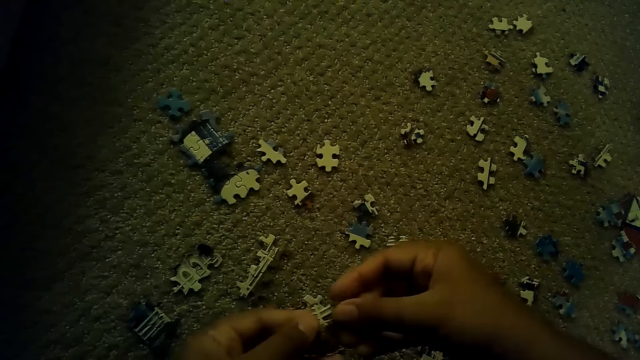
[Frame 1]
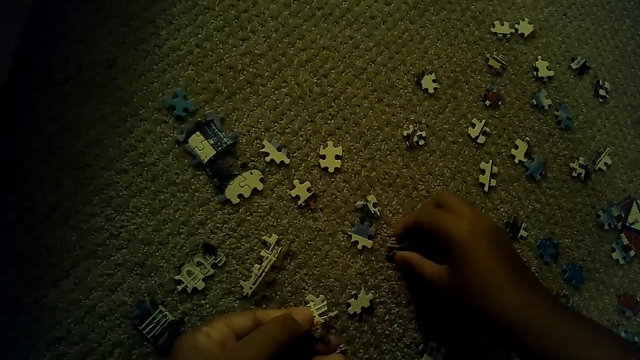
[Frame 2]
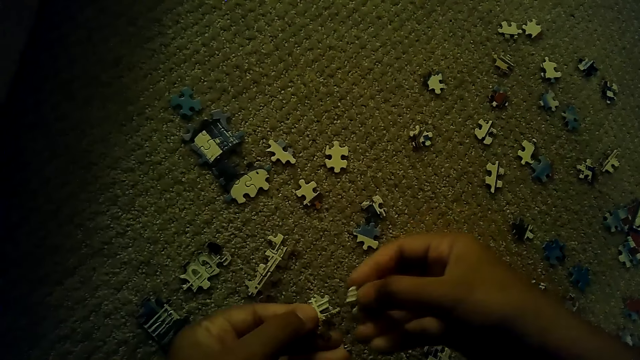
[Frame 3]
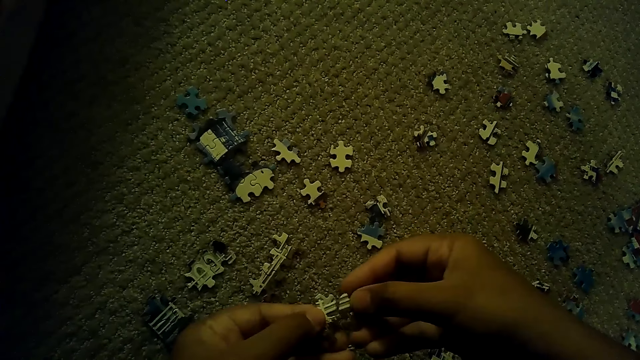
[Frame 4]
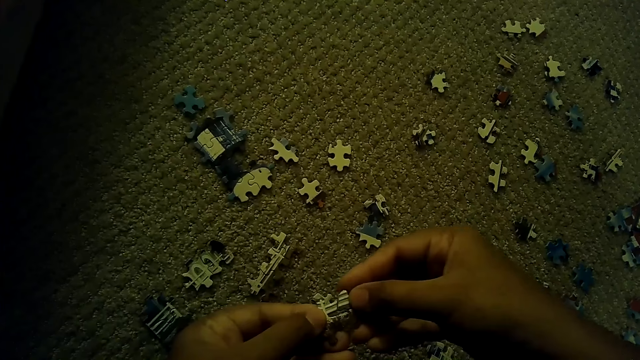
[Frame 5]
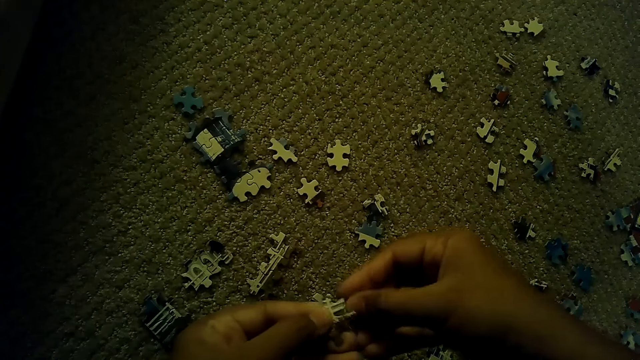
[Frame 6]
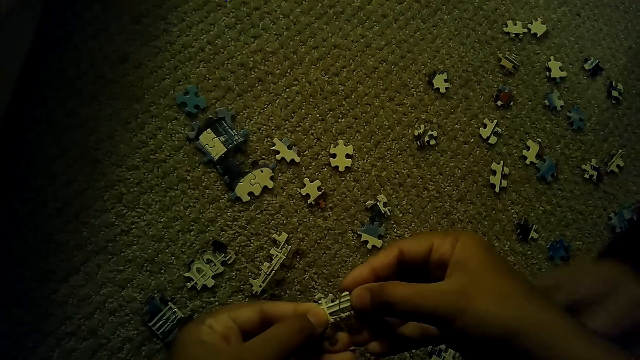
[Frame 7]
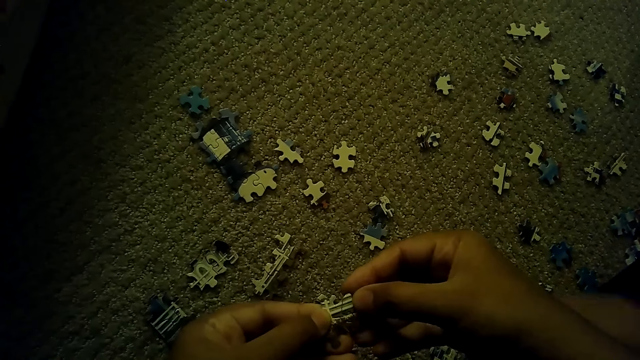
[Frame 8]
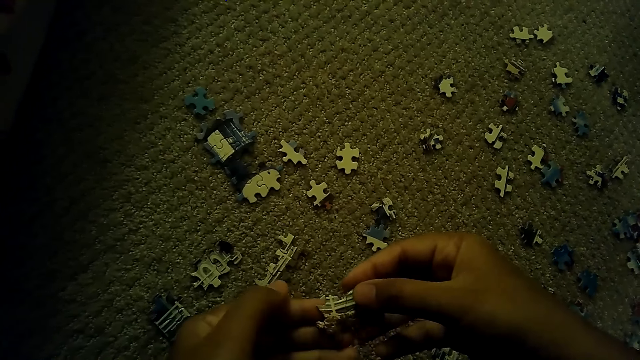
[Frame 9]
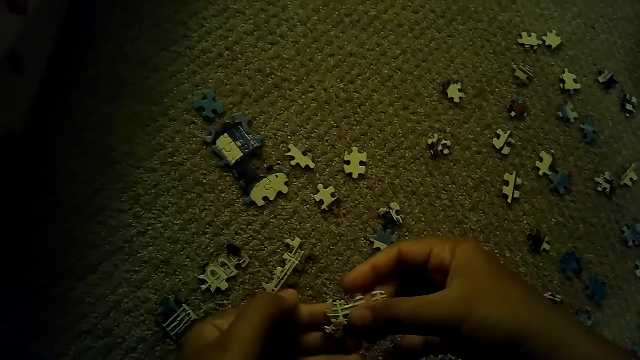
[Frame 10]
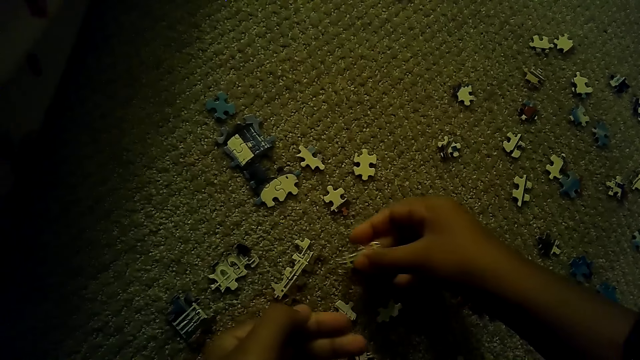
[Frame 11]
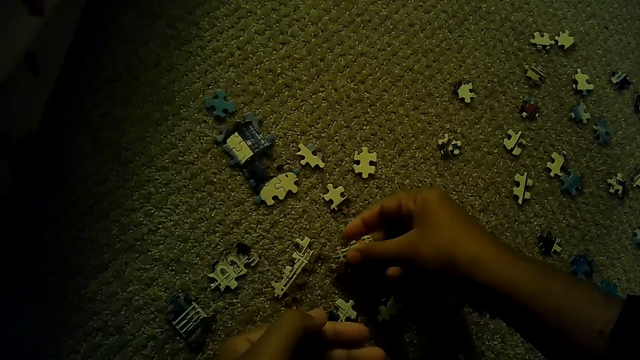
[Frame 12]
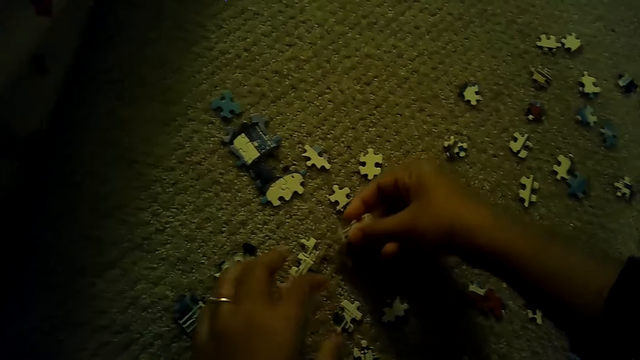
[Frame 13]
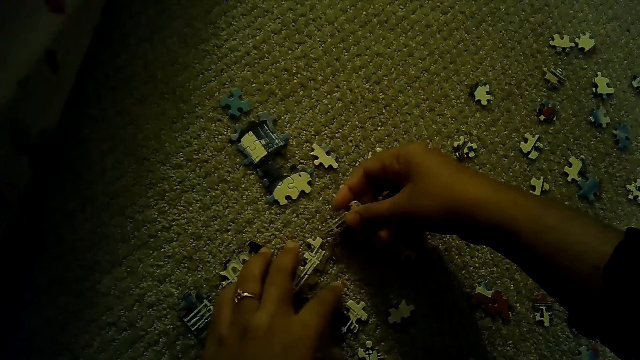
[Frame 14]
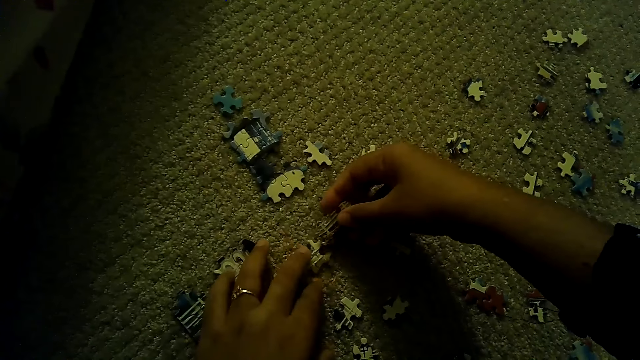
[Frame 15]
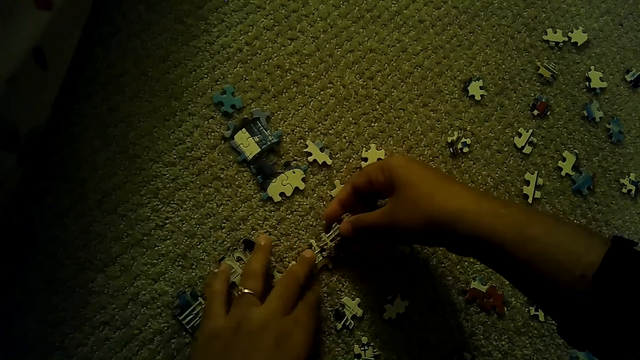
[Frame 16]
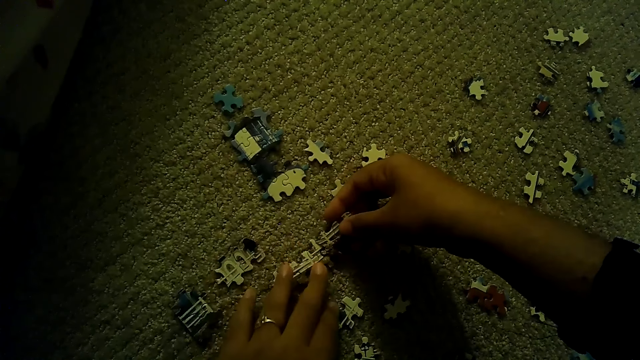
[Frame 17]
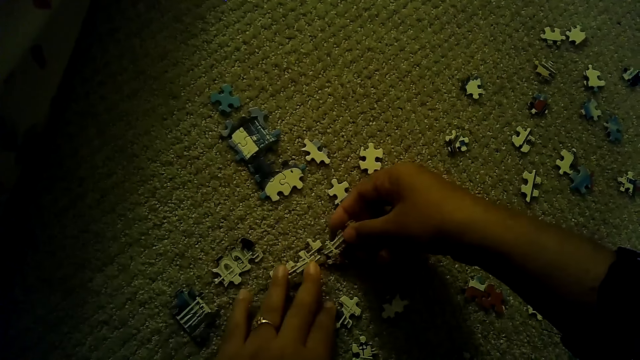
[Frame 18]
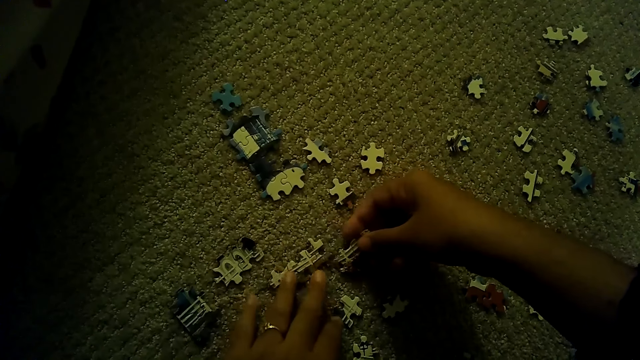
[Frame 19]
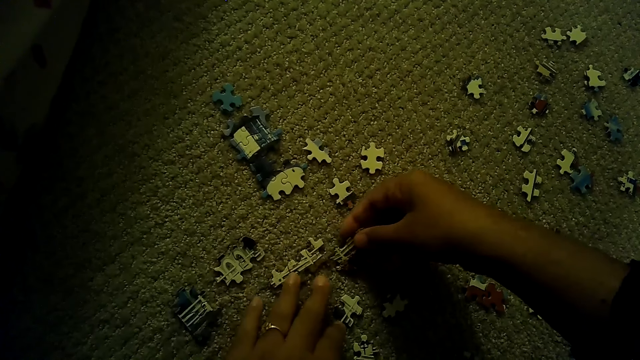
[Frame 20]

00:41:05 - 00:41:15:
The camera wearer picks up a puzzle piece. They fix the puzzle pieces. A person moves the hands. The camera wearer places the jointed pieces down. They fix the puzzle pieces.

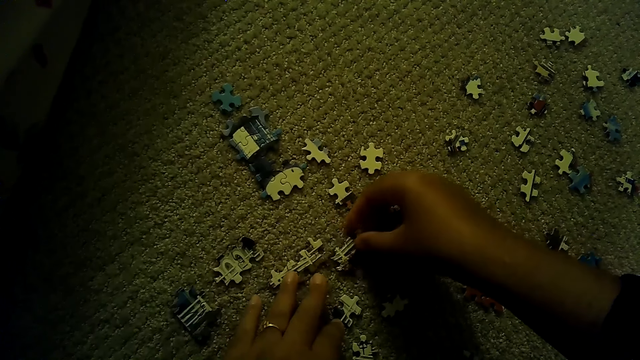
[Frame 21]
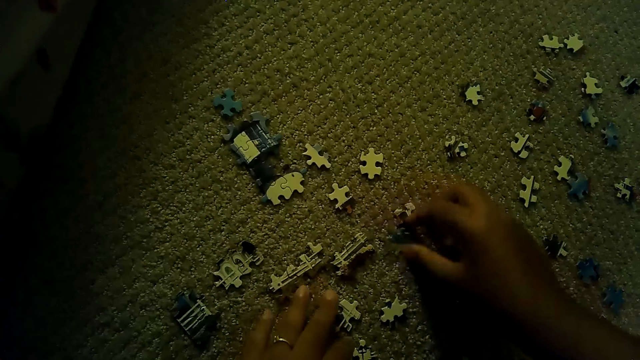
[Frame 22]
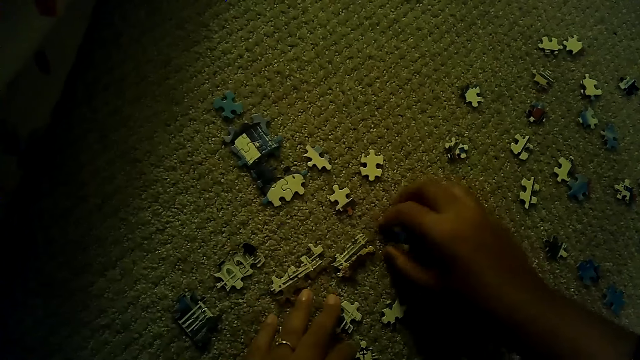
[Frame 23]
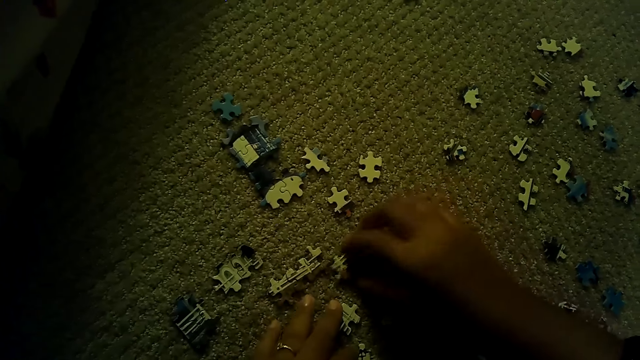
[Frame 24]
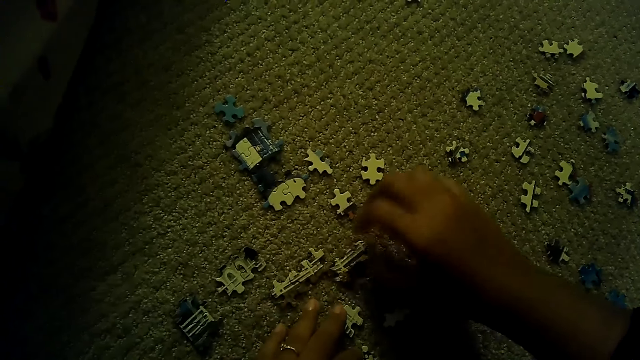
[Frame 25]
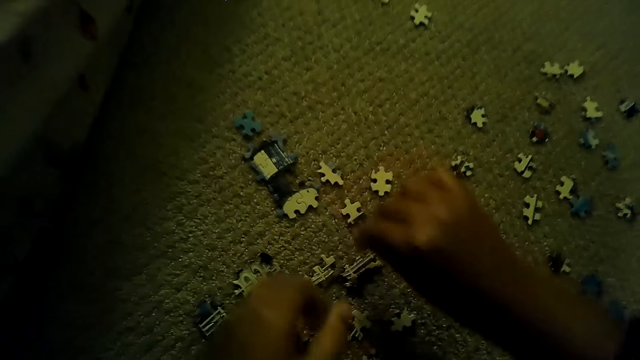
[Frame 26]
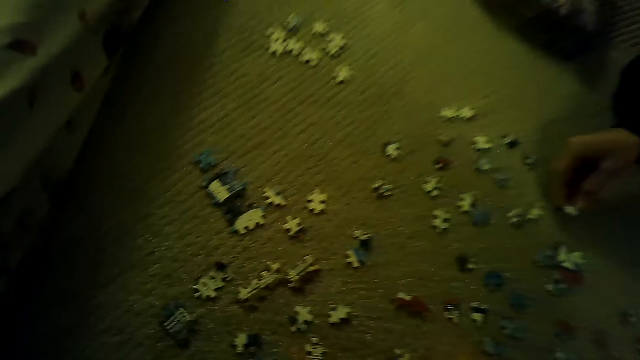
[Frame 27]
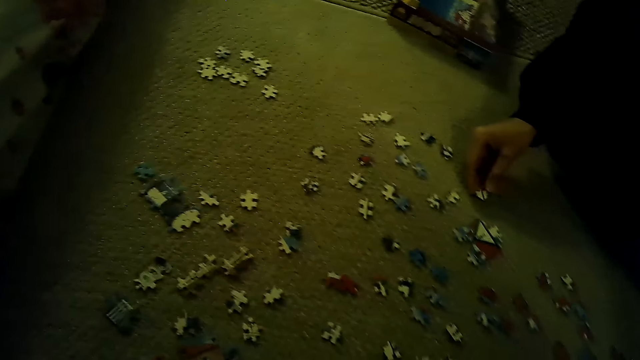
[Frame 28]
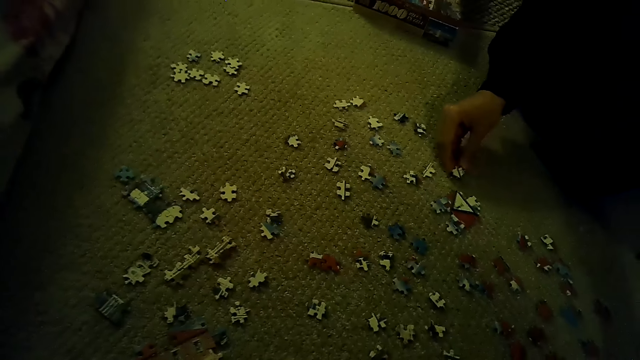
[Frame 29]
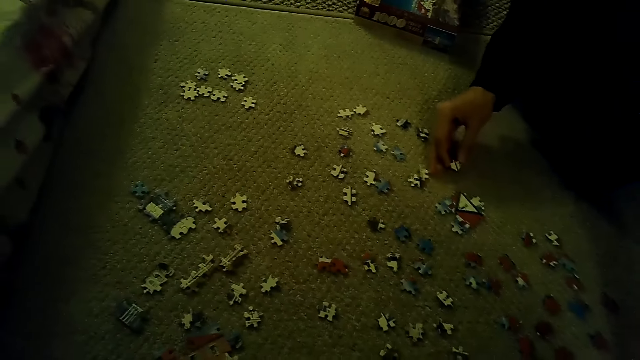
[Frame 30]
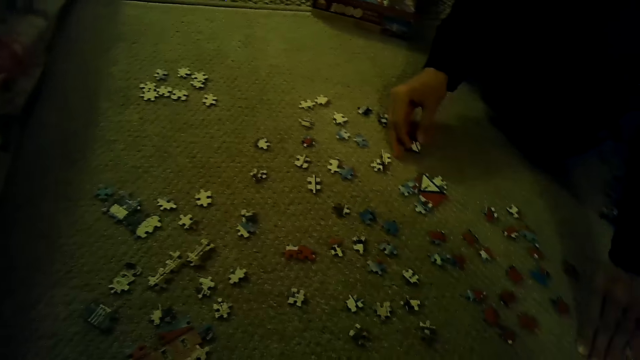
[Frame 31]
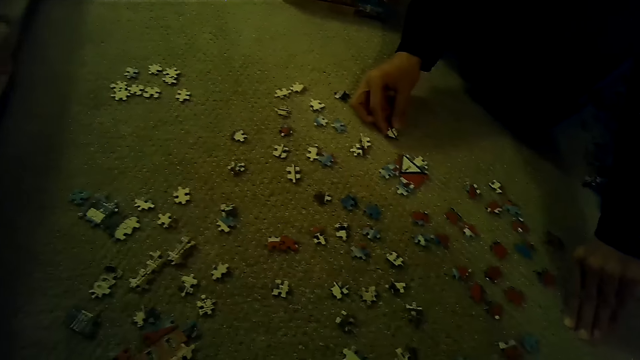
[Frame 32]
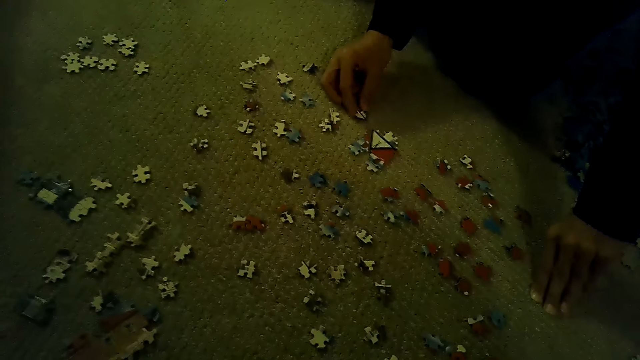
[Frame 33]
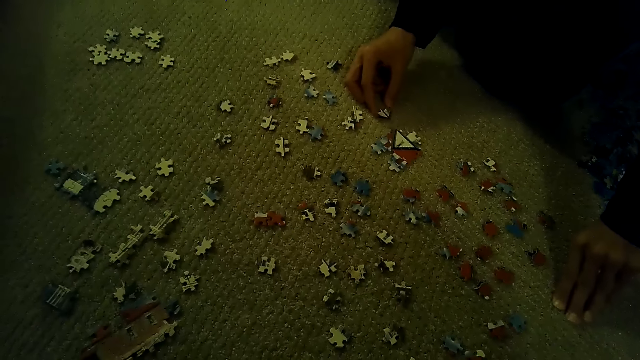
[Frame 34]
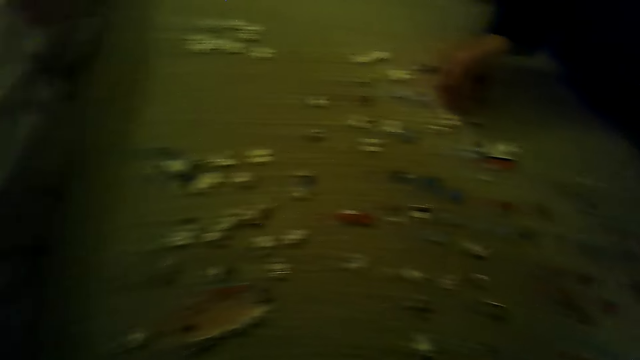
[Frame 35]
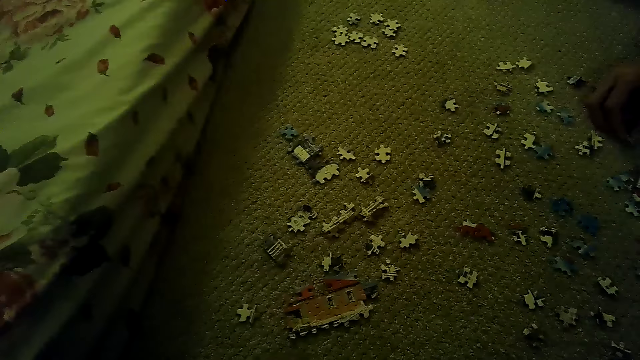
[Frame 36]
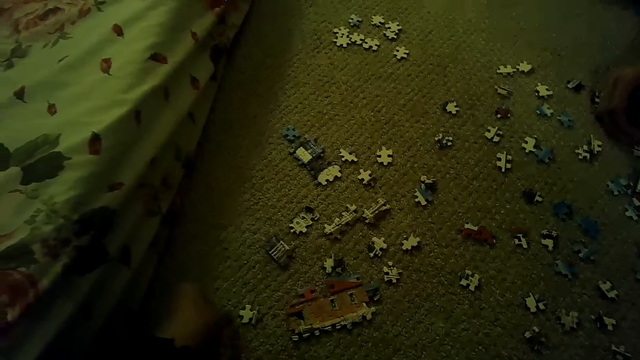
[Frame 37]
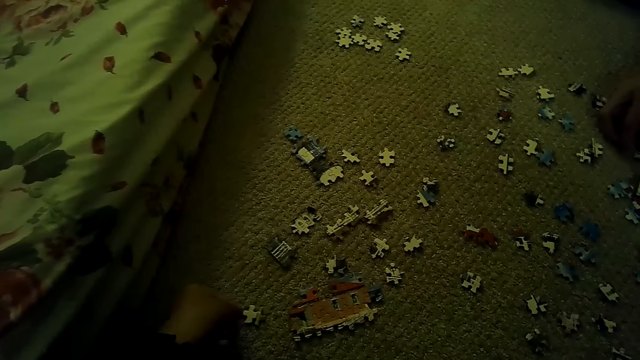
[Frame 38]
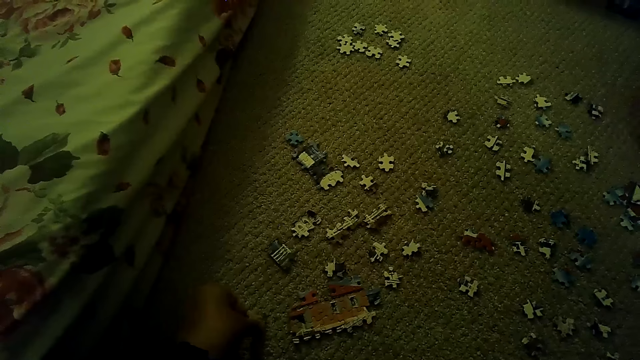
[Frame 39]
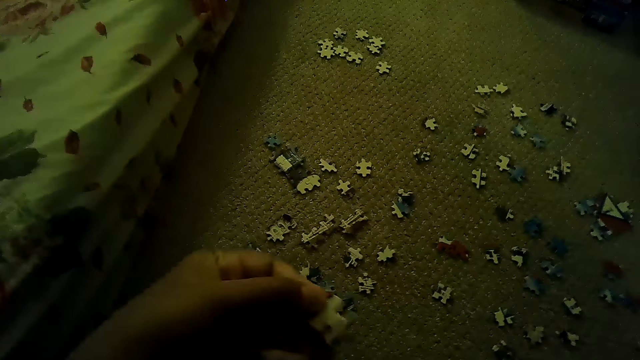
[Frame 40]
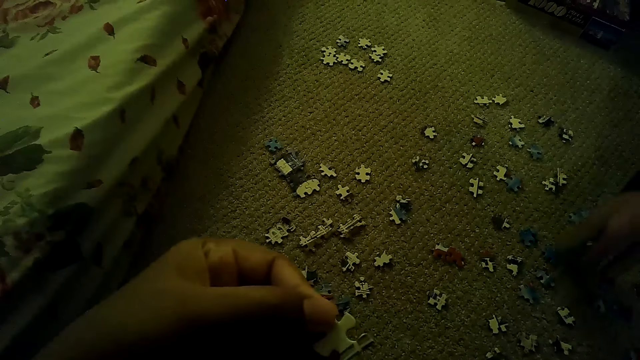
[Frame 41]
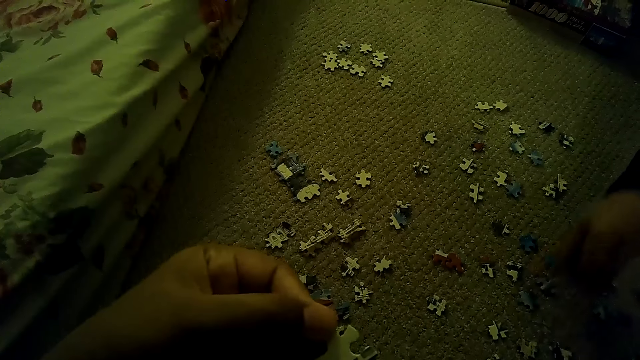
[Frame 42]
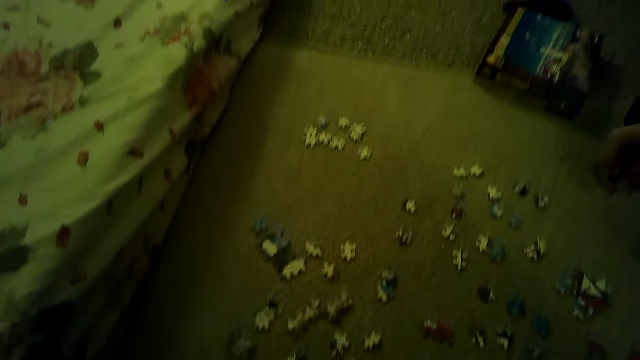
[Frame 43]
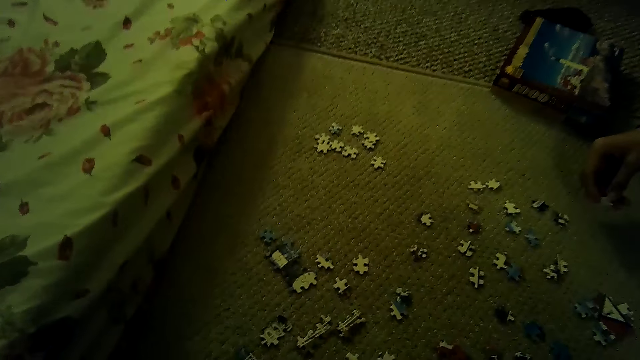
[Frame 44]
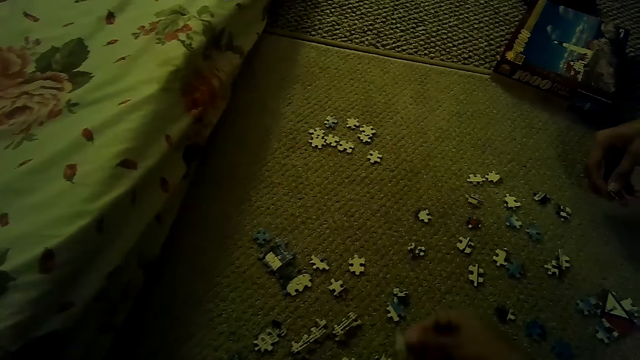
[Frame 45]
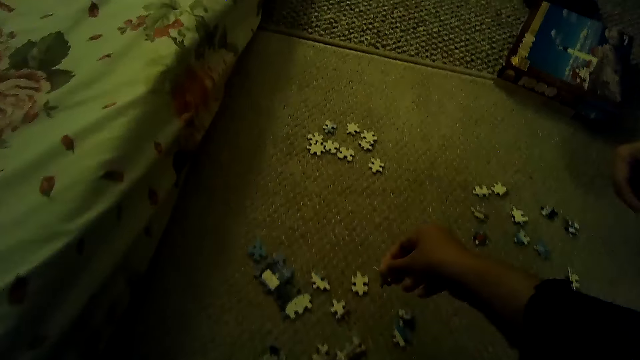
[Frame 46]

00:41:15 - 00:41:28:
The camera wearer picks up a puzzle piece. They move the hands. A man picks up the puzzle piece and plays the jigsaw puzzle on the floor. The camera wearer plays the jigsaw puzzle on the floor. The man plays the jigsaw puzzle on the floor. The camera wearer picks up the puzzle piece.
